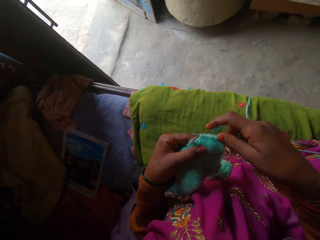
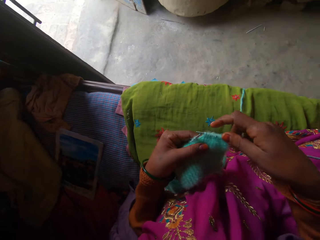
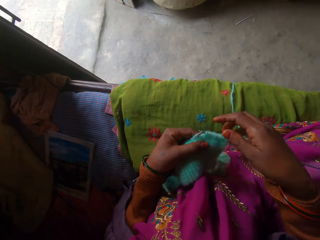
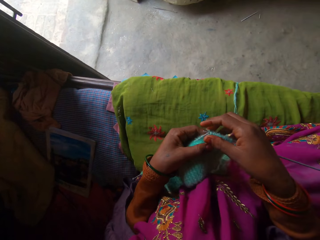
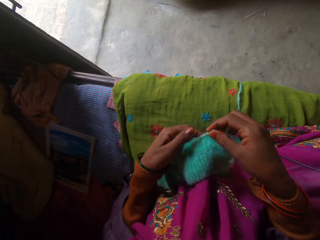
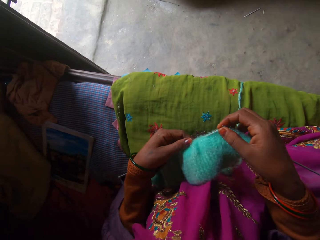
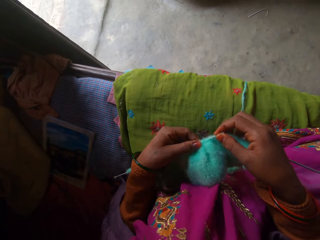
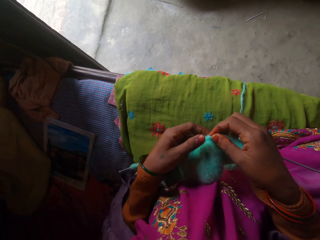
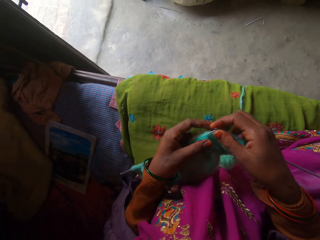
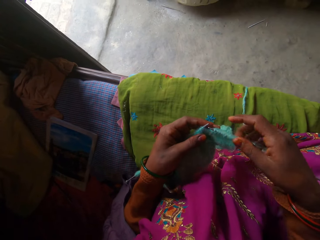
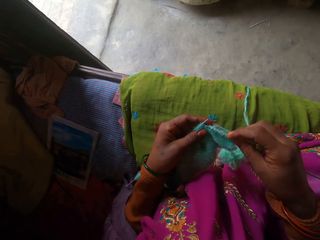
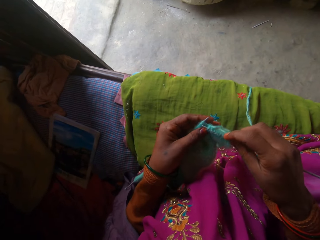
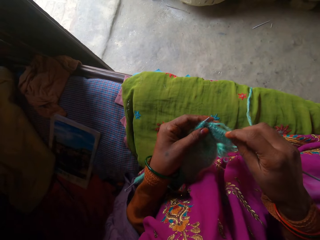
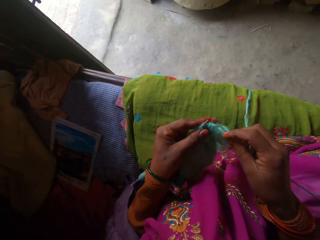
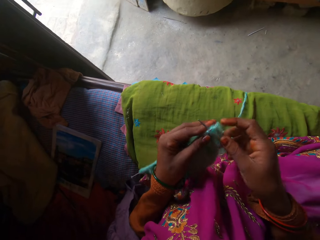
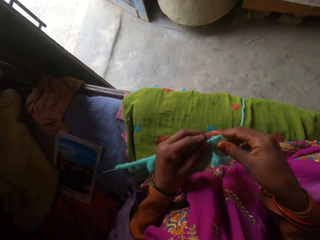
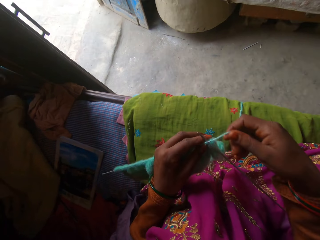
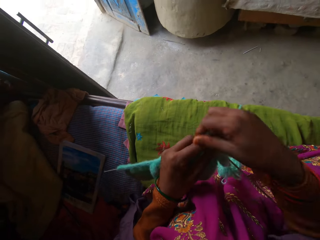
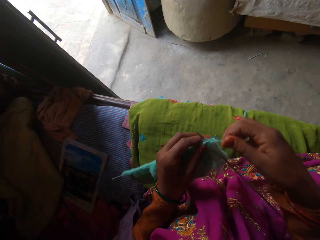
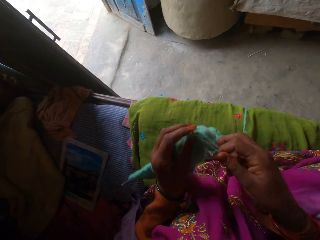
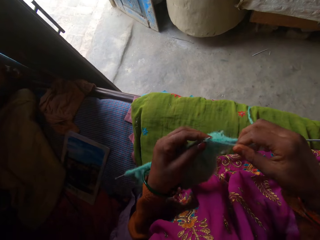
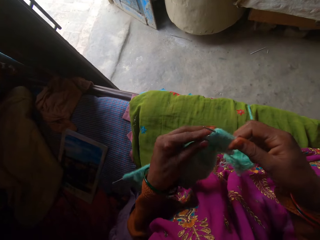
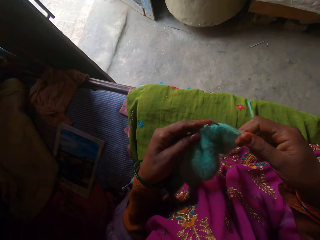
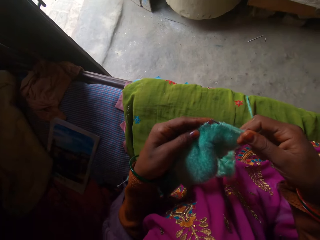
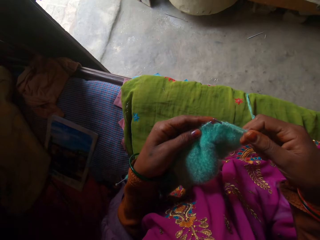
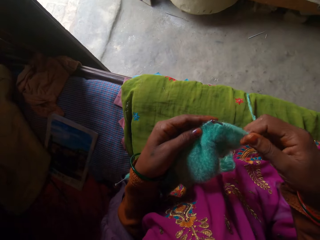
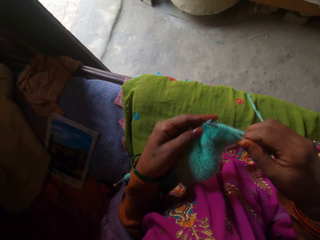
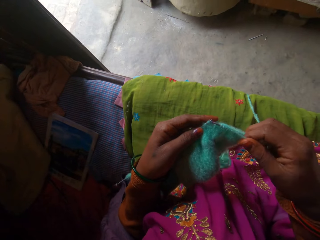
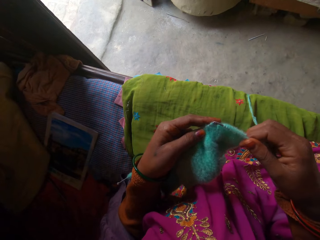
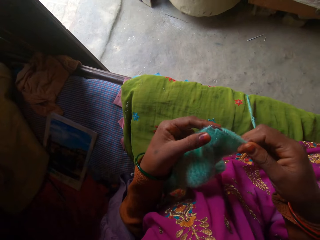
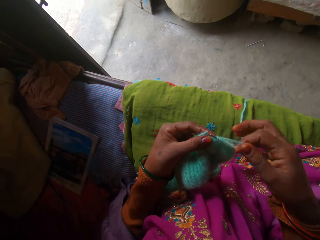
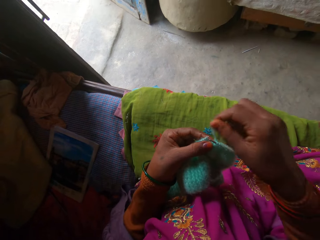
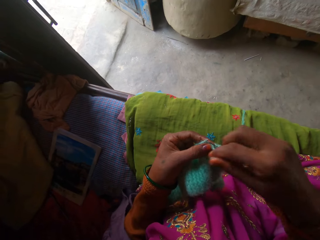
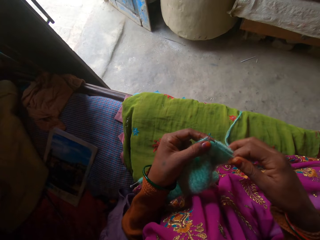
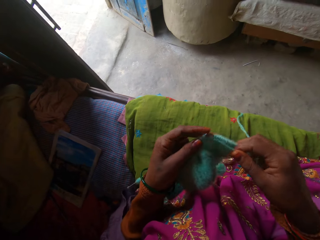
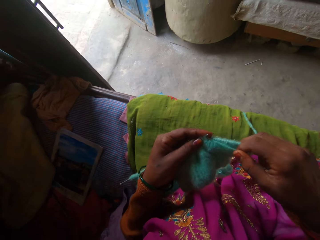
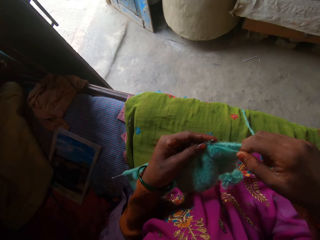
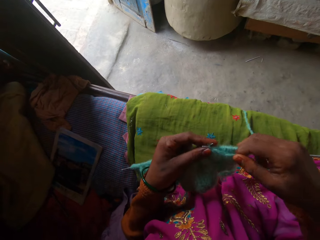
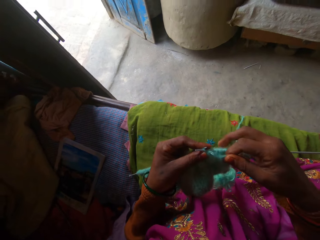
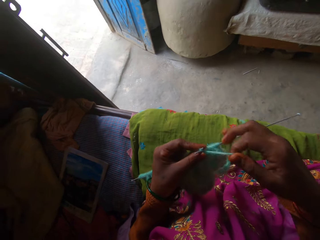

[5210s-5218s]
The camera wearer adjusts the knitting piece with her left hand. She knits with the yarn and the pair of knitting needles in her hands.

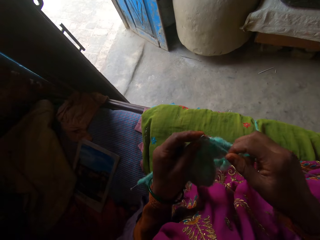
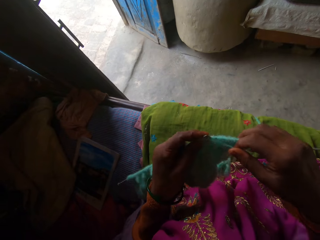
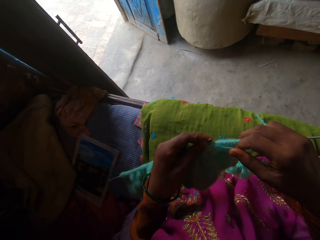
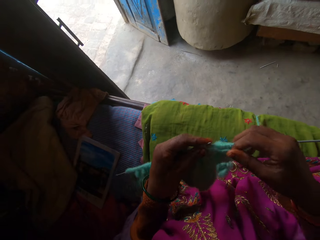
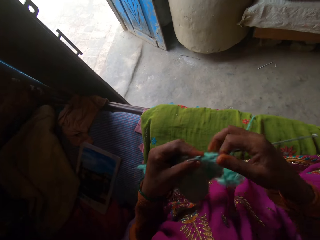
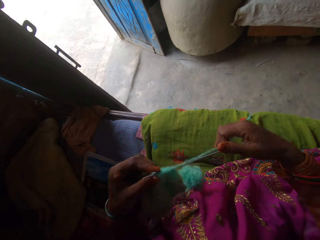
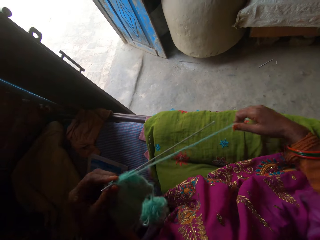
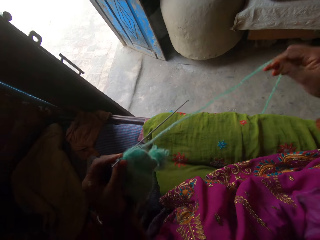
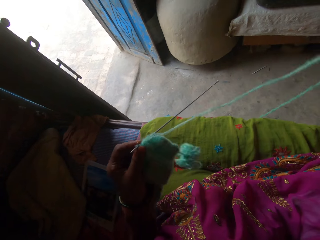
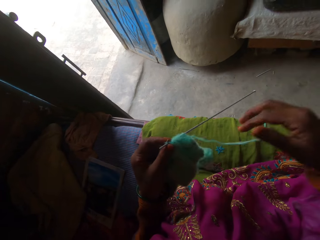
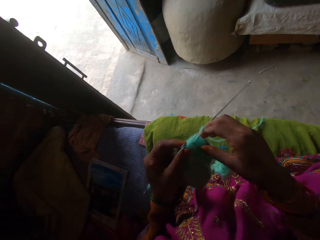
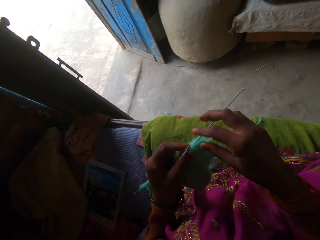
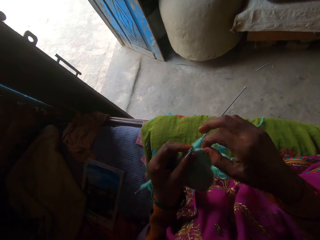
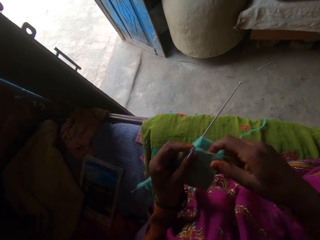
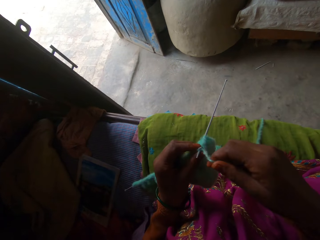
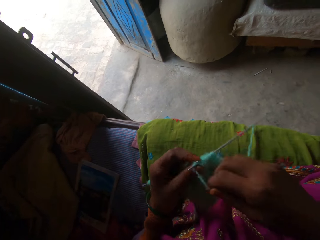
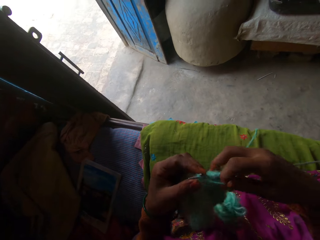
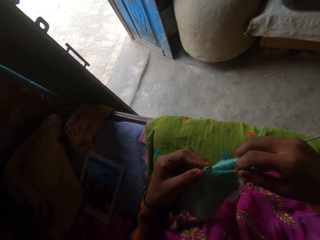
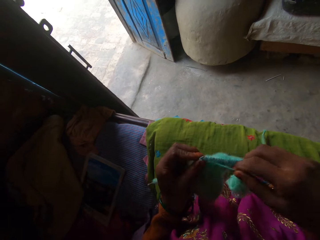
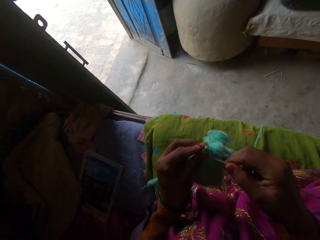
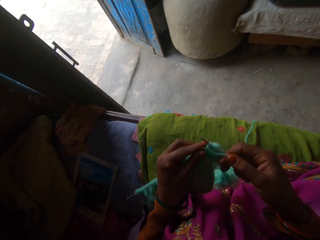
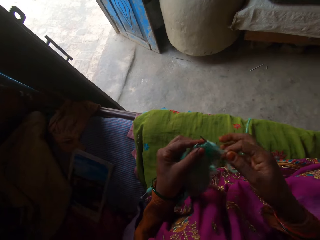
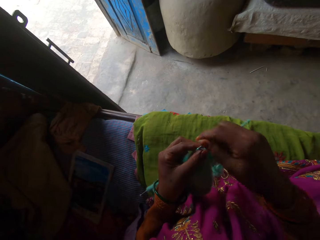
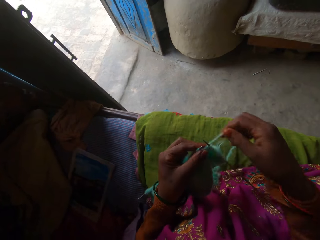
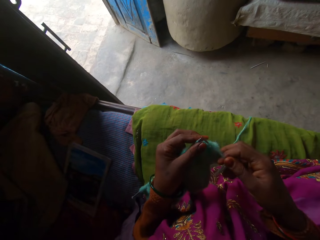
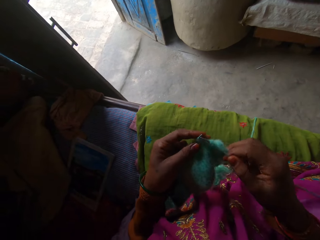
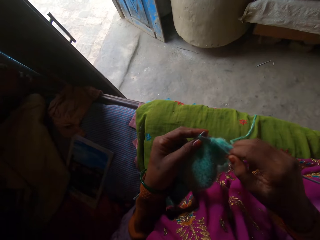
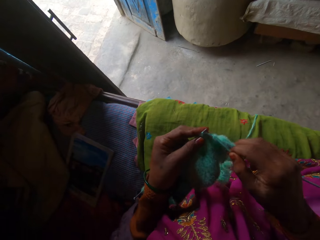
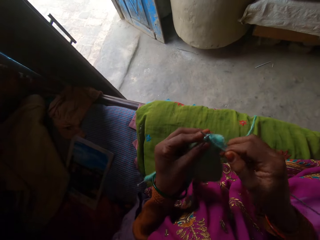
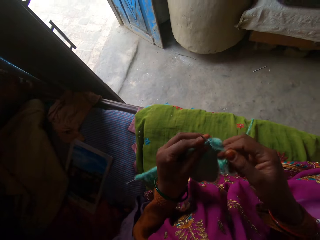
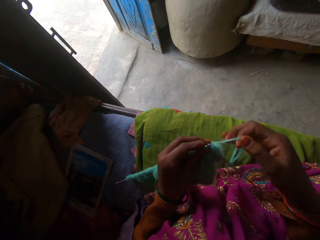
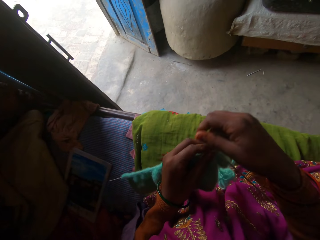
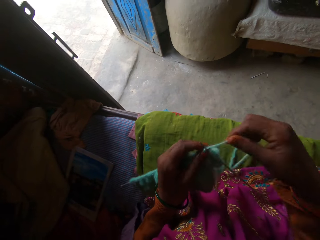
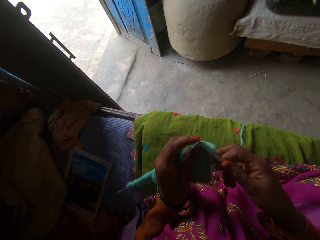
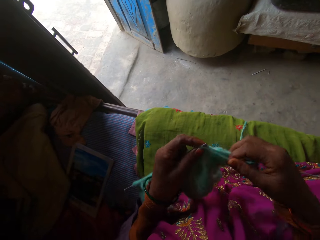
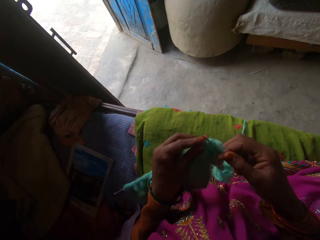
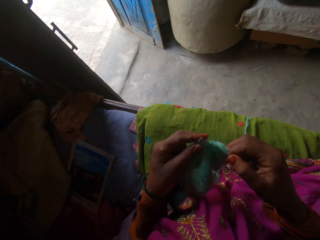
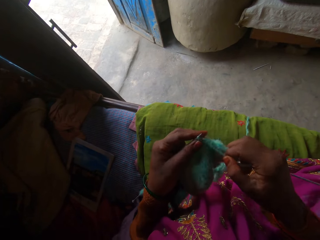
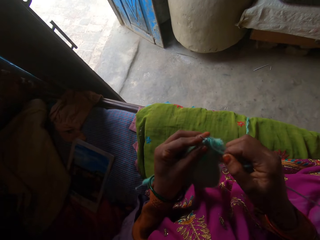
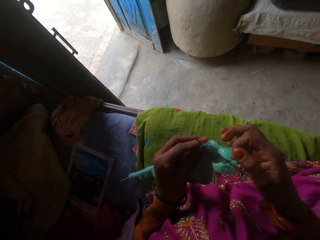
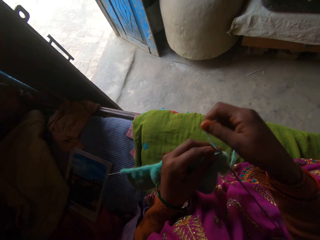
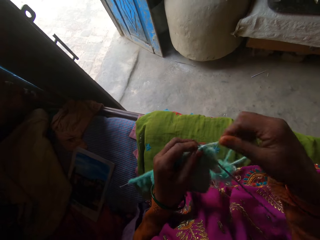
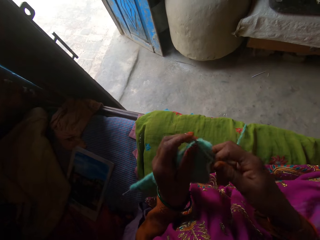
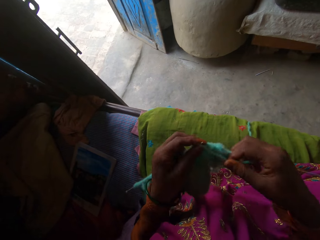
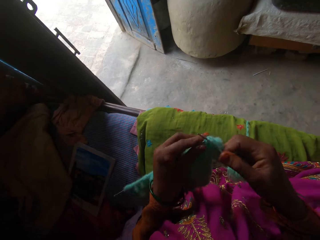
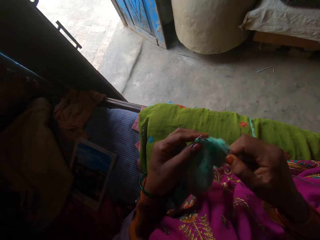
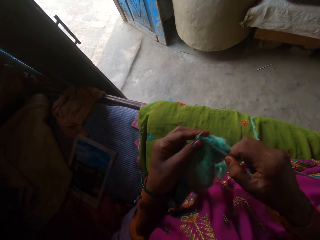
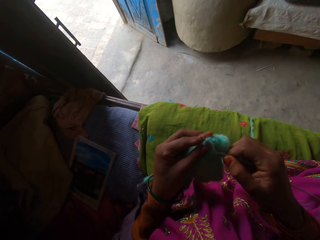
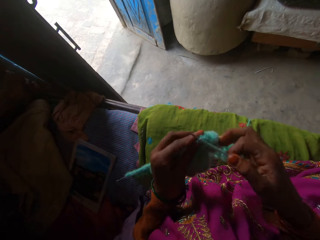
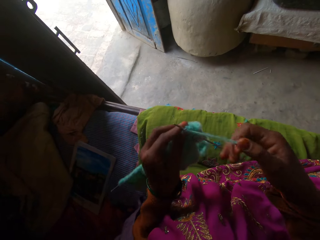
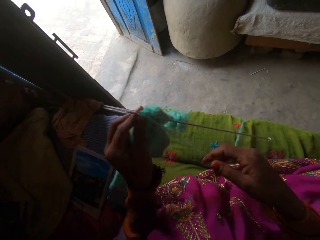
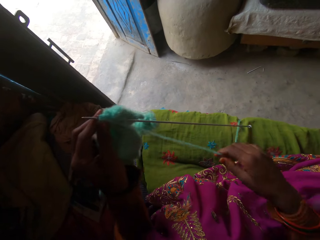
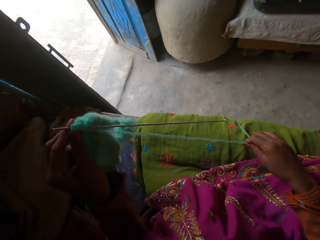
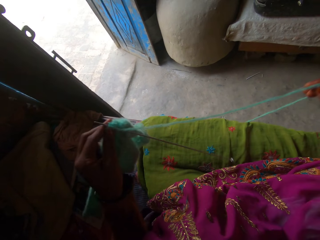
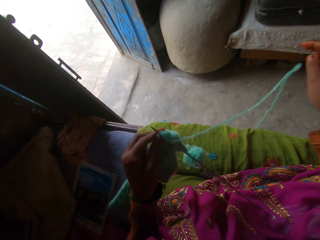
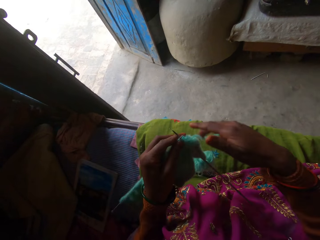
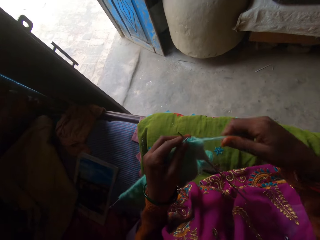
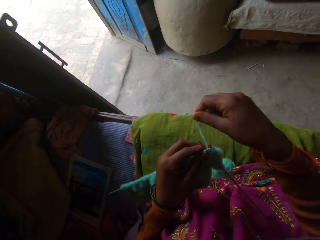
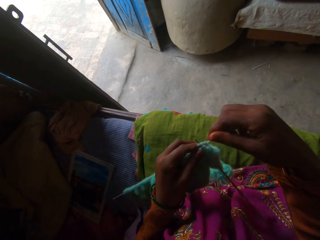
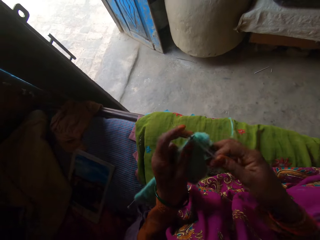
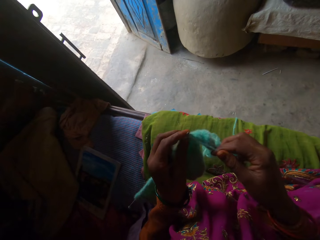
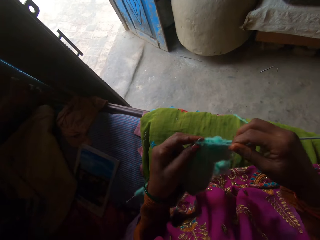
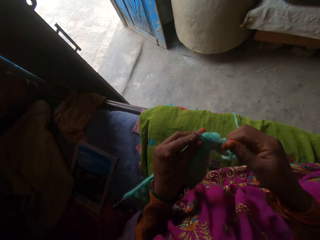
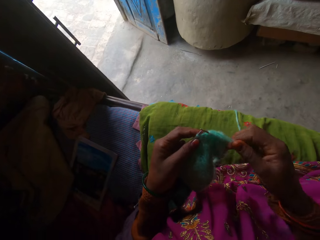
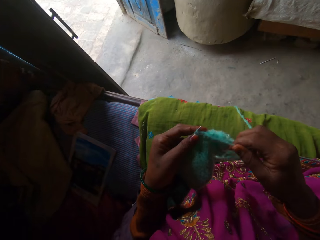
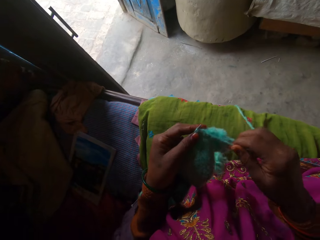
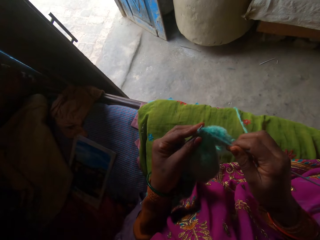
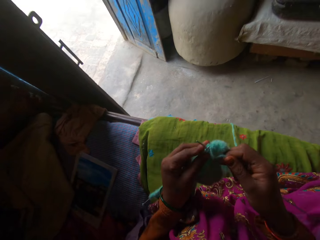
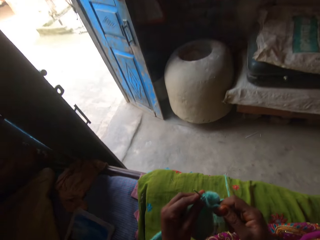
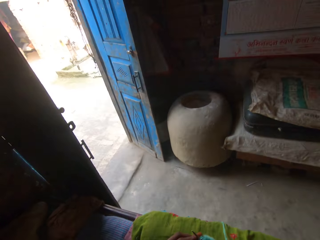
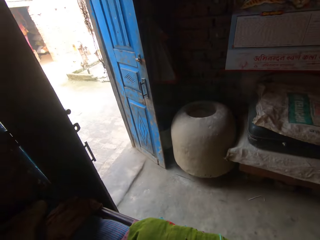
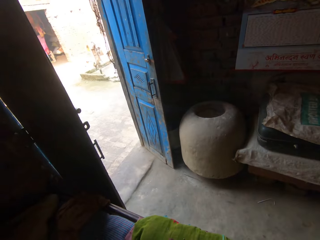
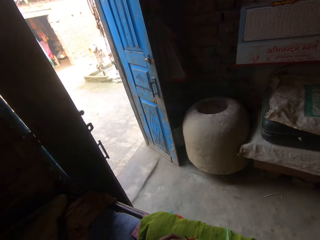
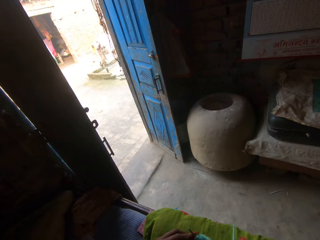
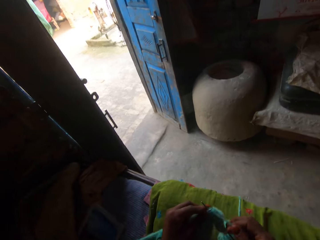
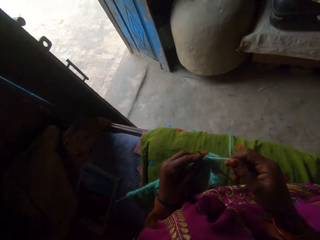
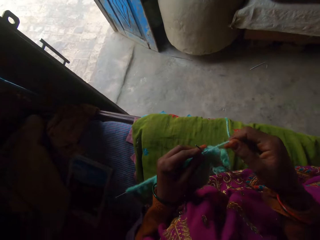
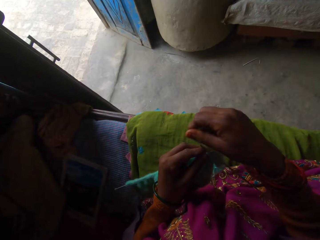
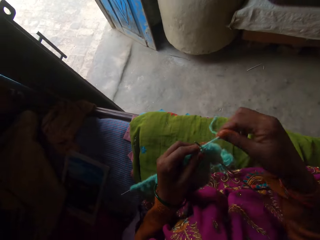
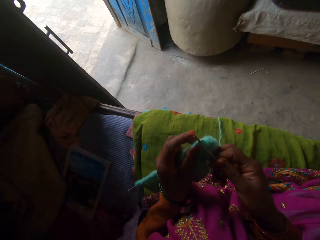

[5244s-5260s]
The camera wearer makes the rope well. She pulls up the yarn from the floor with her right hand. She knits with the yarn and the pair of knitting needles in her hands. She pulls up the yarn from the floor with her right hand. She makes the rope well. She knits with the yarn and the pair of knitting needles in her hands.
